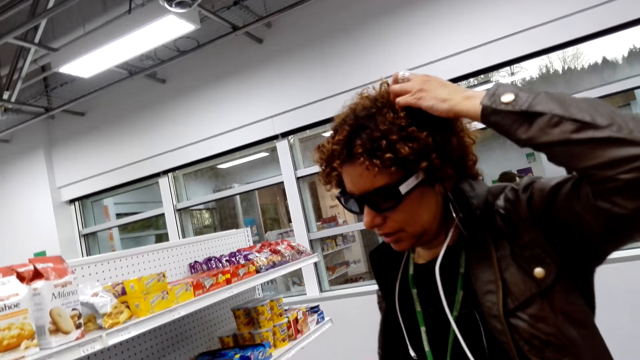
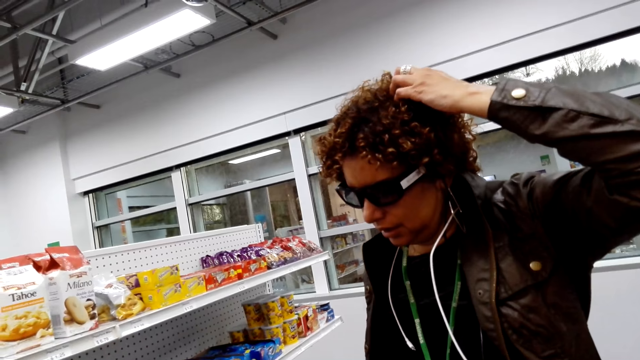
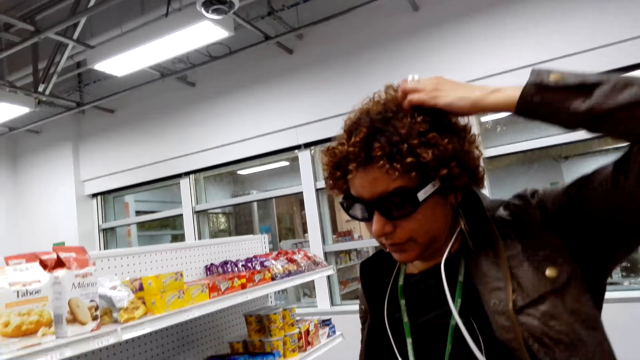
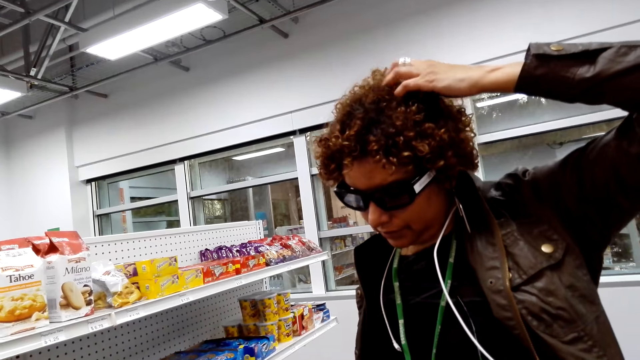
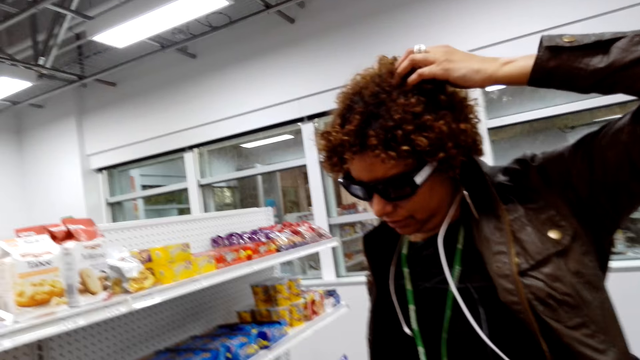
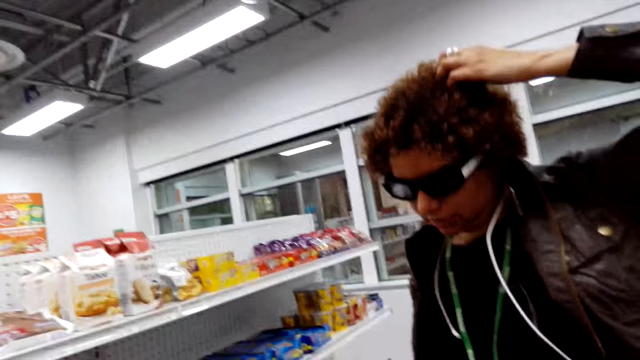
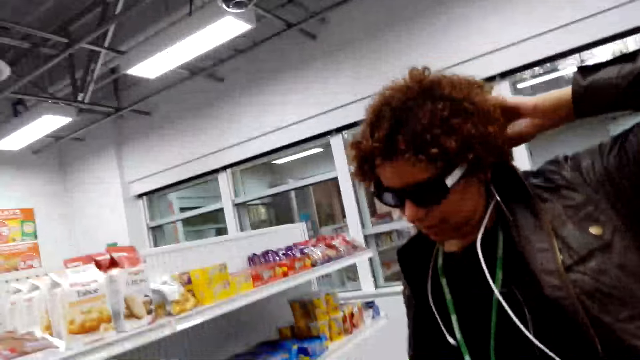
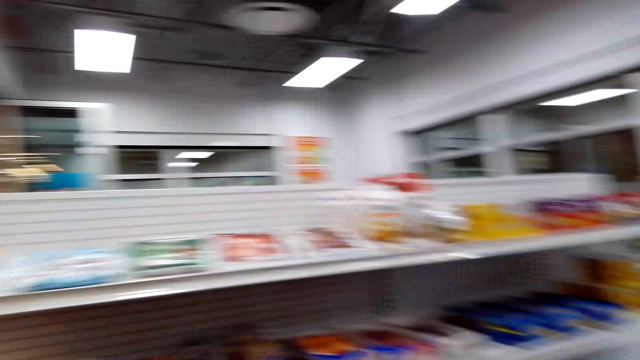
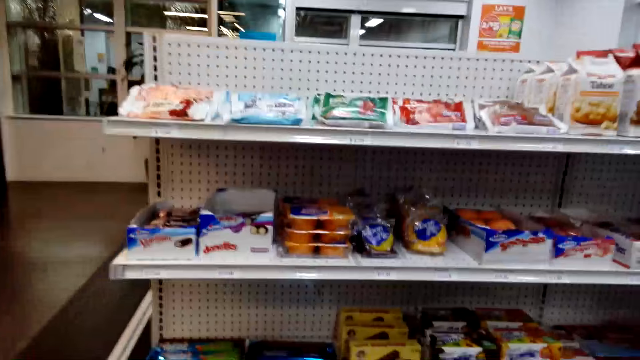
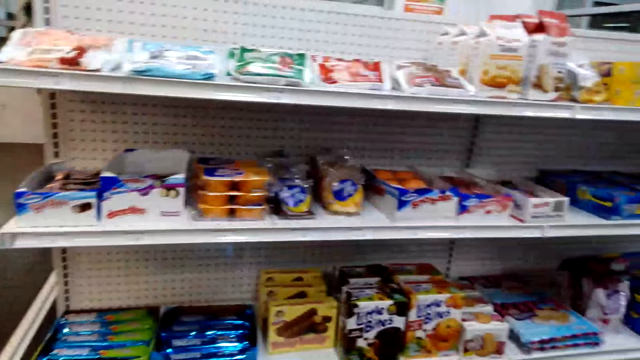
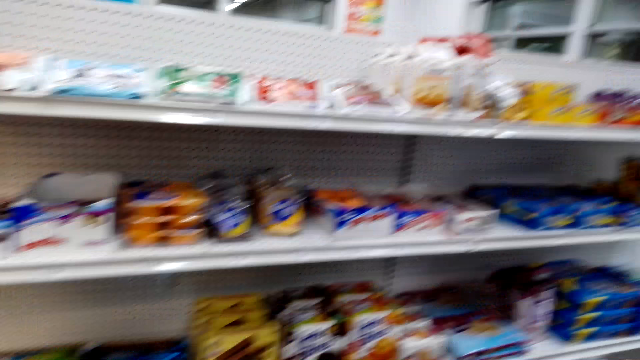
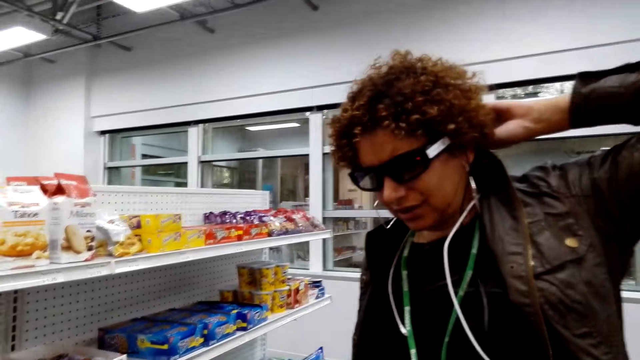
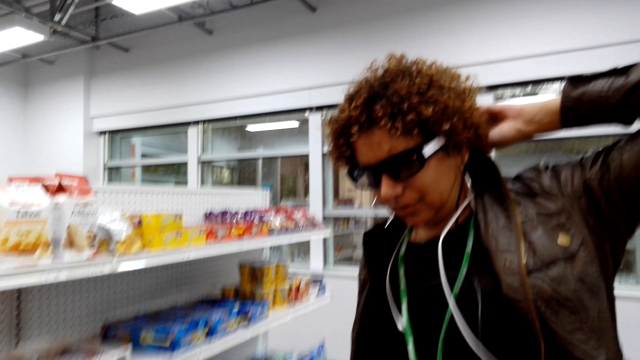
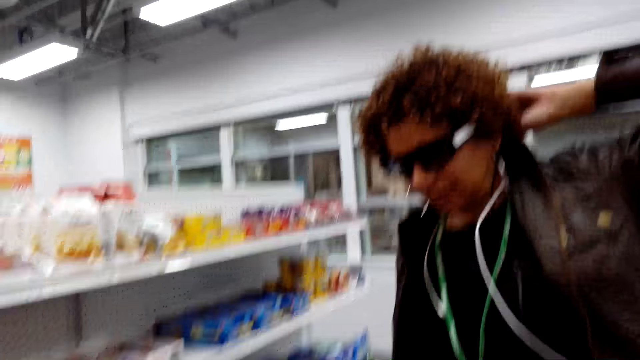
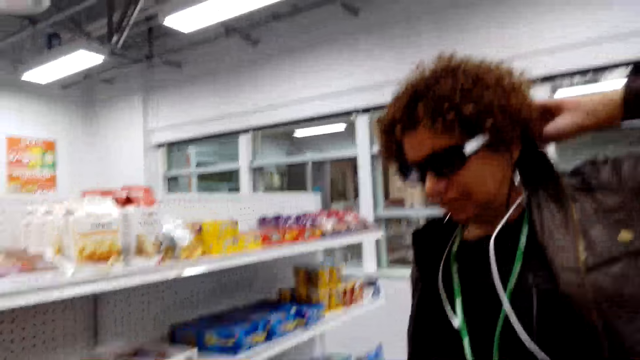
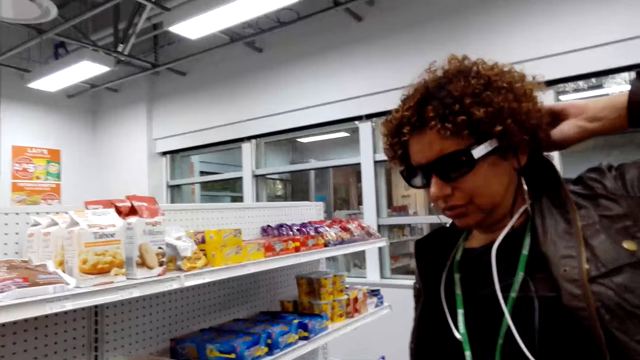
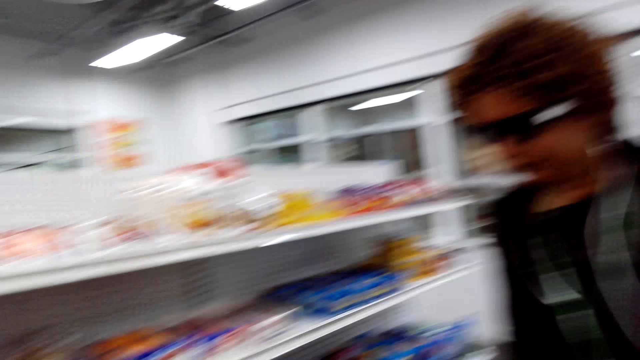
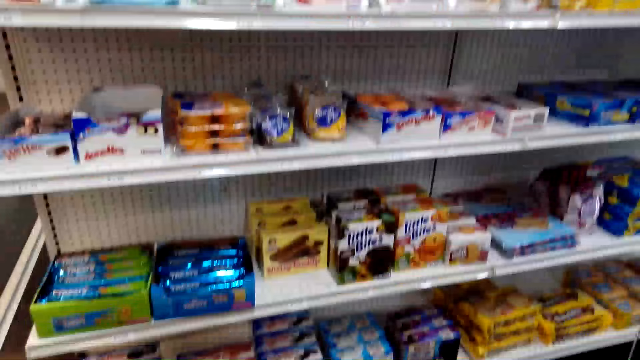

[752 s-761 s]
The man talks to the camera wearer. The camera wearer looks around.

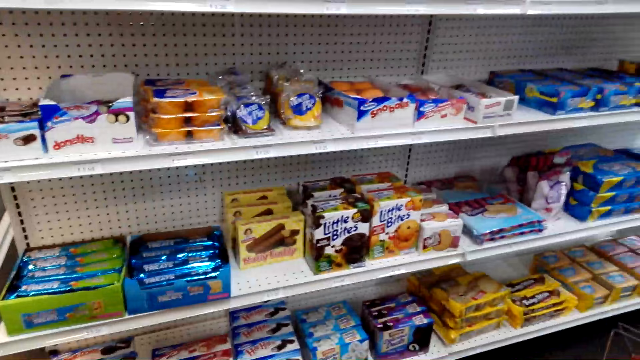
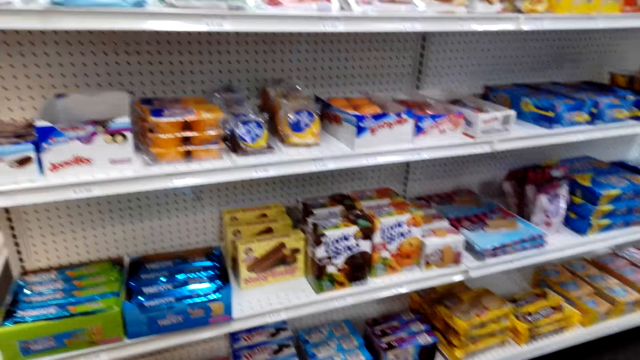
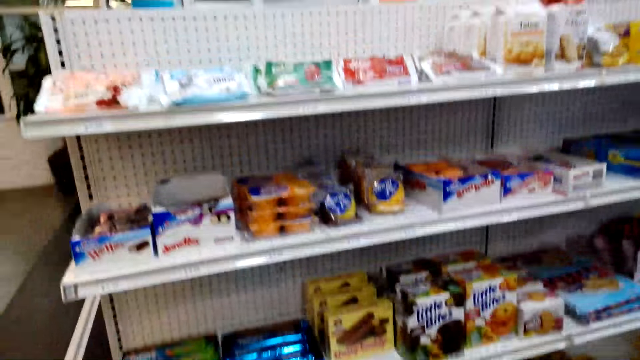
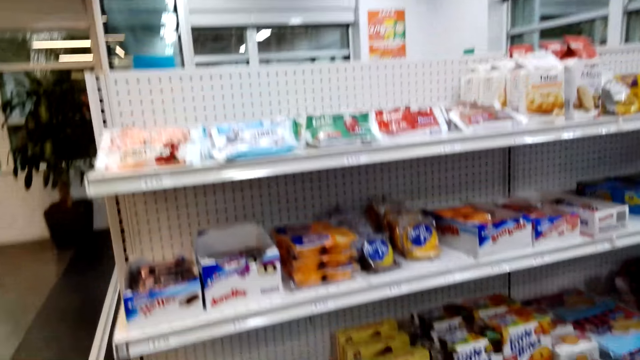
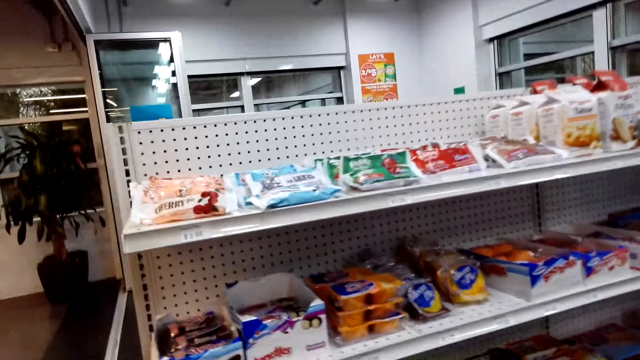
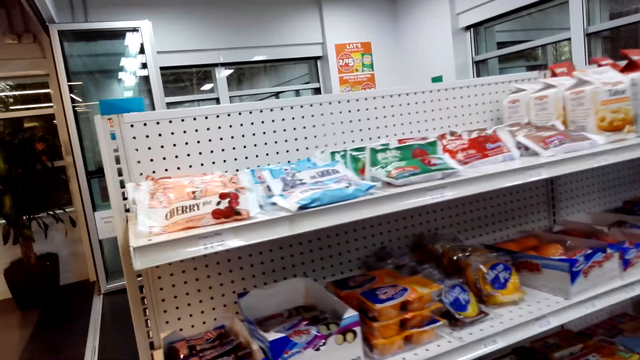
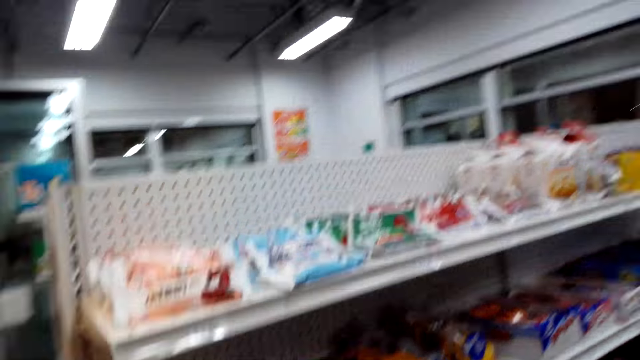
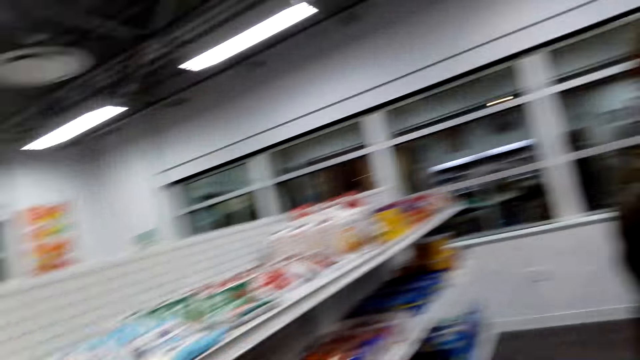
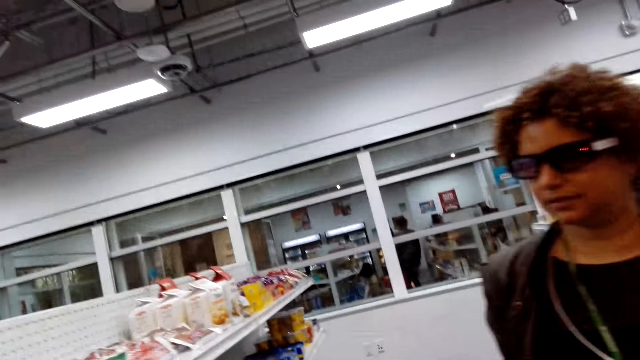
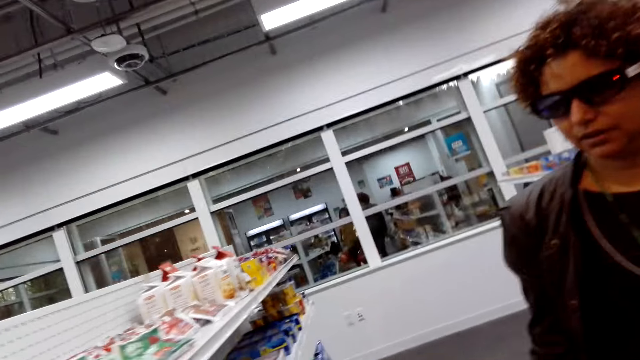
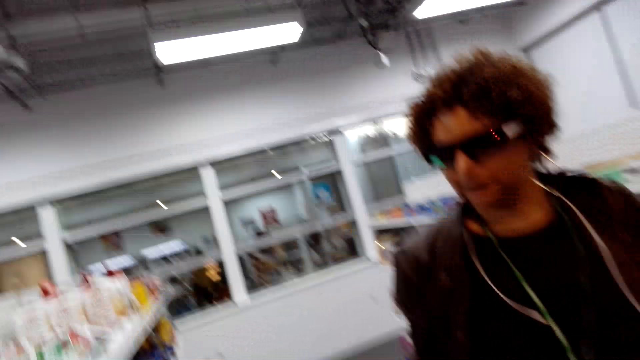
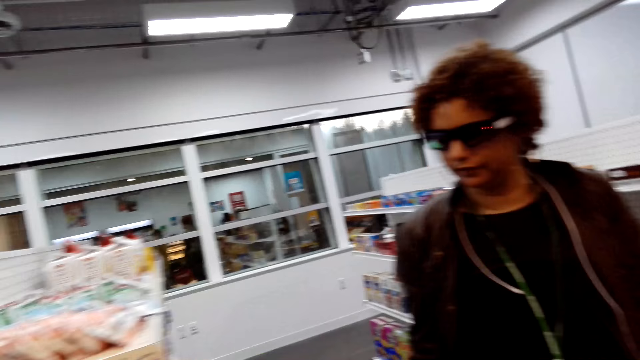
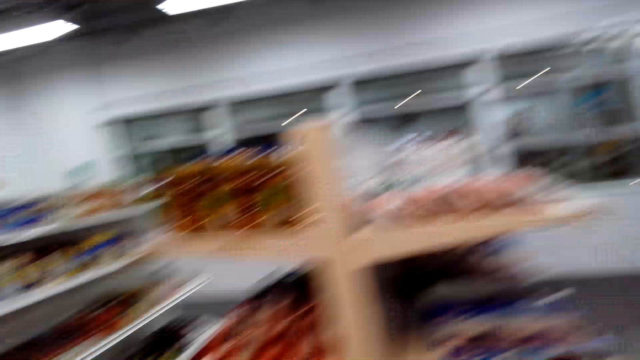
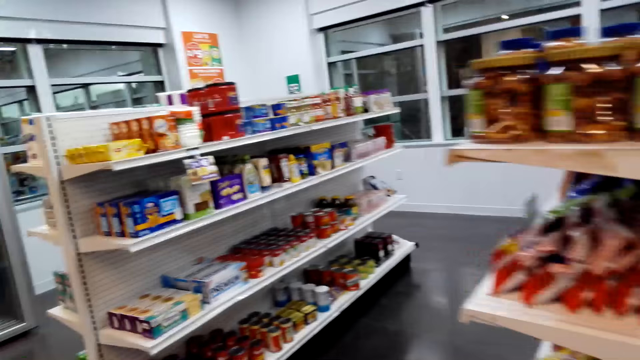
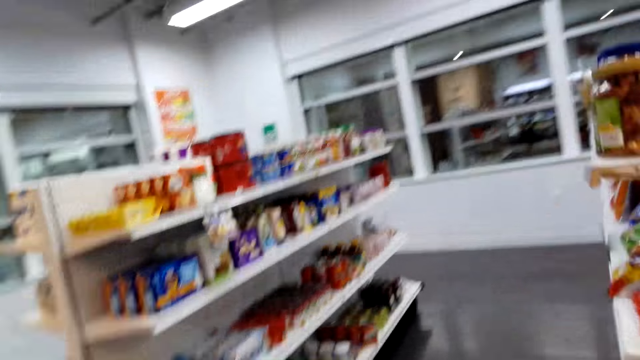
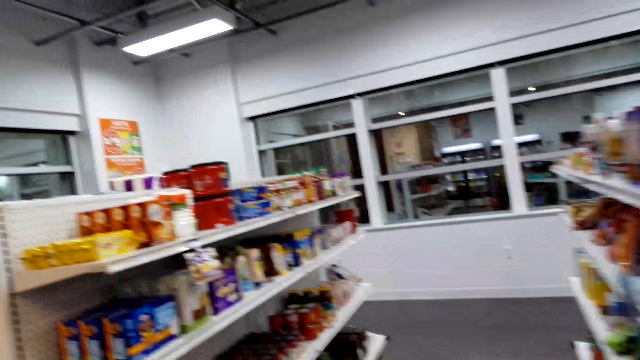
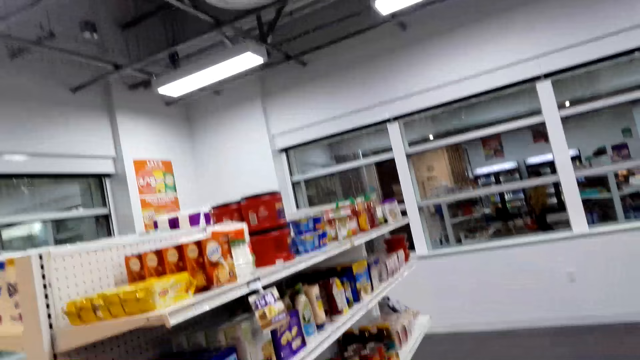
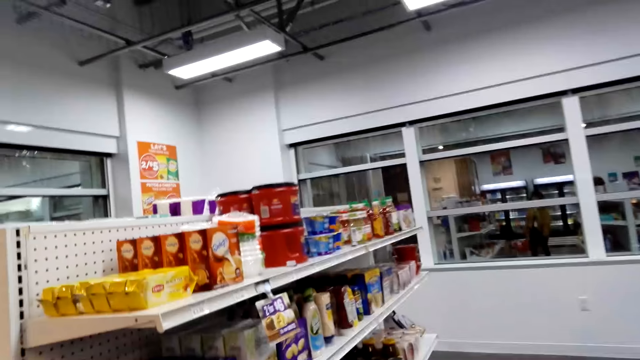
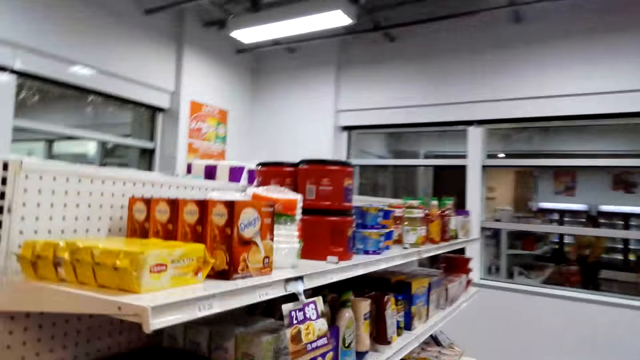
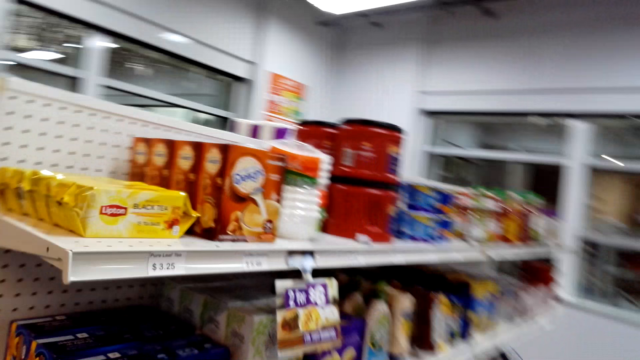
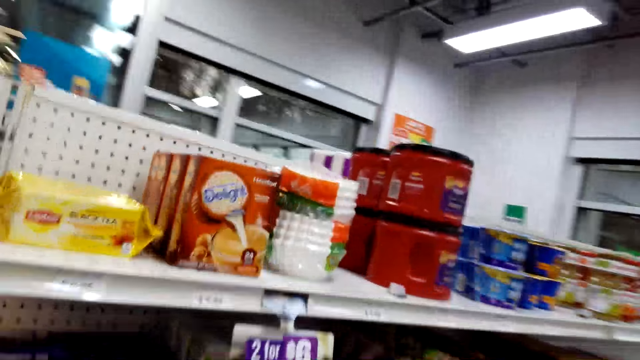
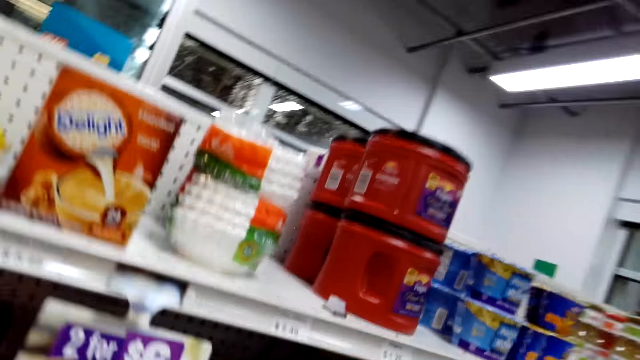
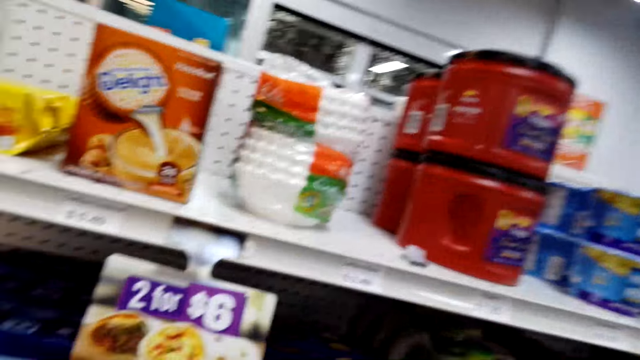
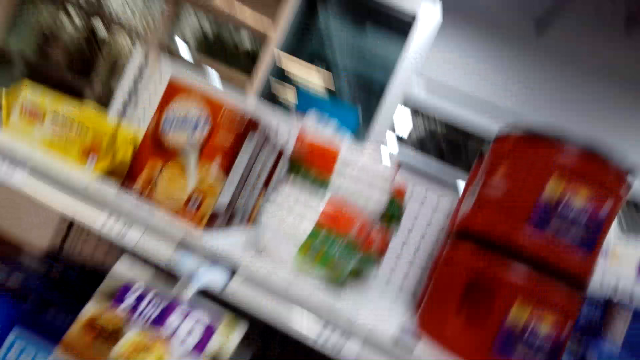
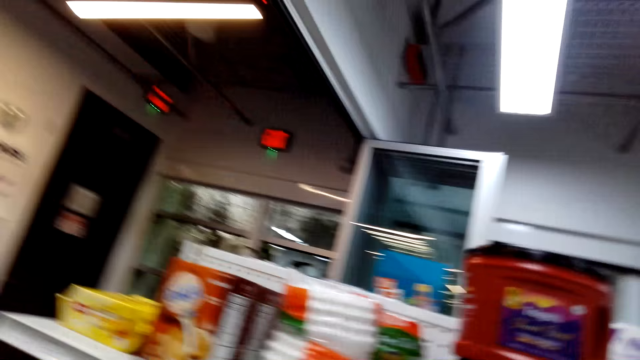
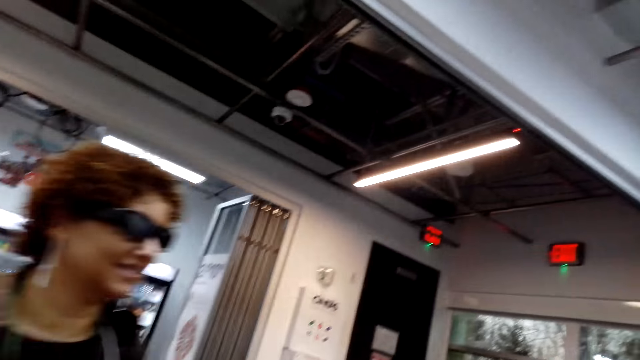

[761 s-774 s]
The camera wearer stares at the packets. They walk around the room. The man walks around the room.
